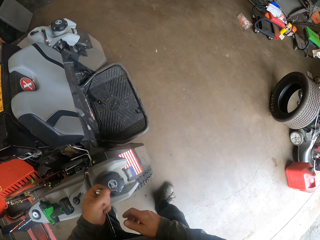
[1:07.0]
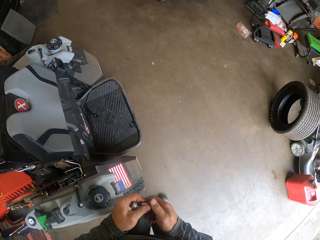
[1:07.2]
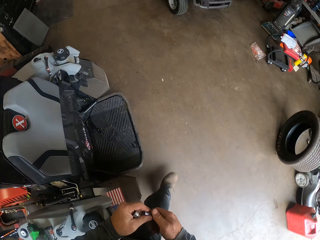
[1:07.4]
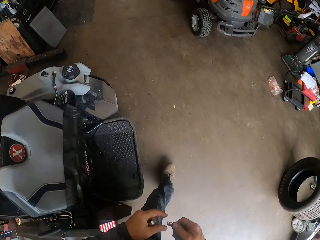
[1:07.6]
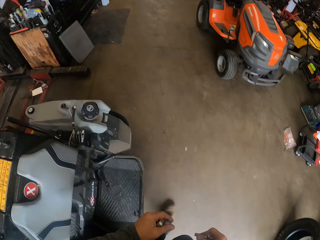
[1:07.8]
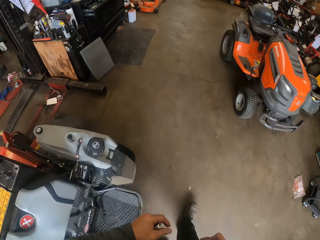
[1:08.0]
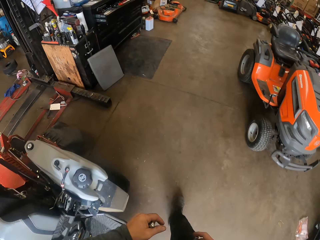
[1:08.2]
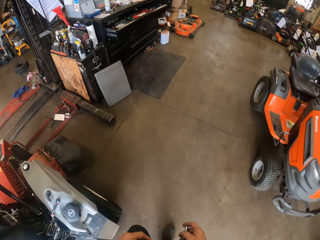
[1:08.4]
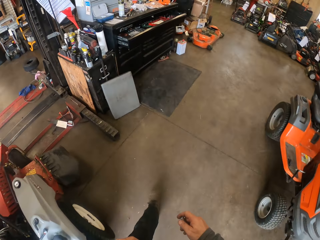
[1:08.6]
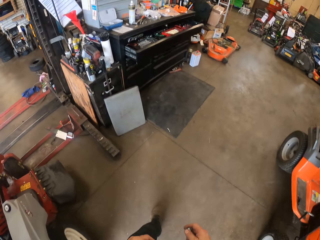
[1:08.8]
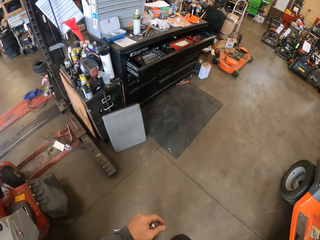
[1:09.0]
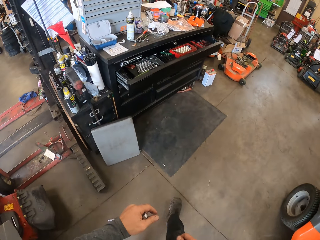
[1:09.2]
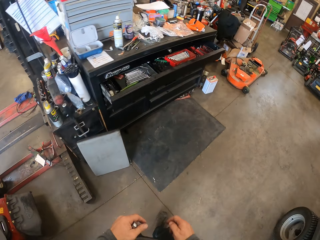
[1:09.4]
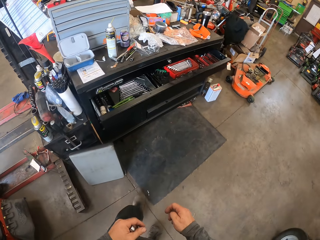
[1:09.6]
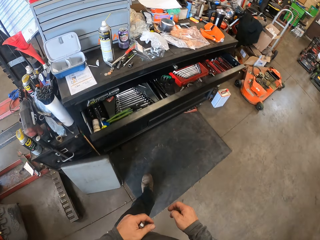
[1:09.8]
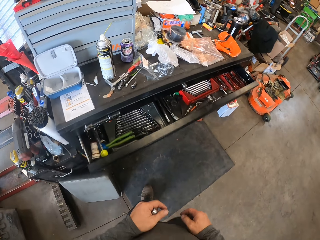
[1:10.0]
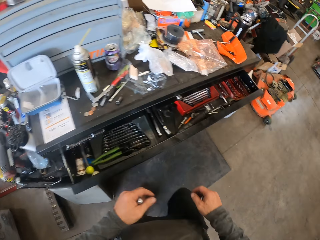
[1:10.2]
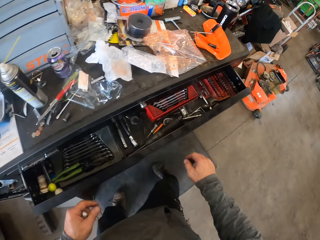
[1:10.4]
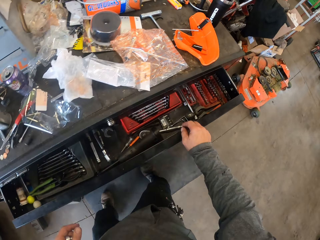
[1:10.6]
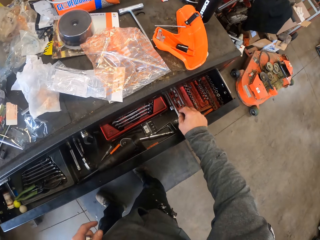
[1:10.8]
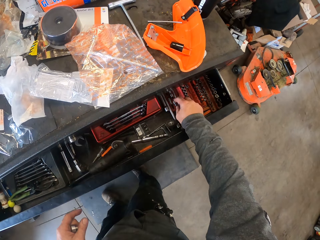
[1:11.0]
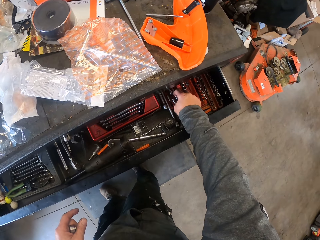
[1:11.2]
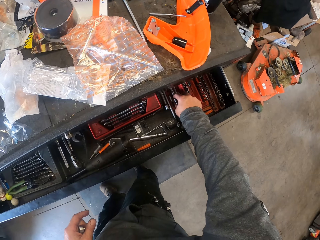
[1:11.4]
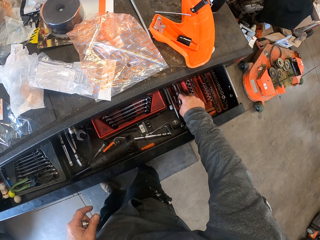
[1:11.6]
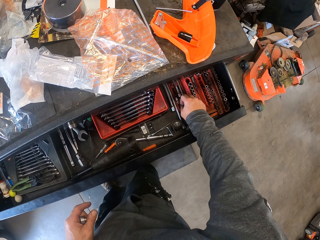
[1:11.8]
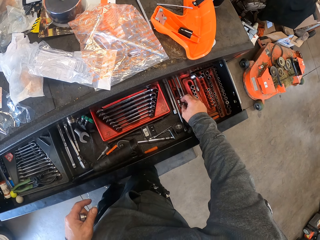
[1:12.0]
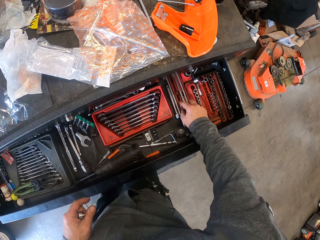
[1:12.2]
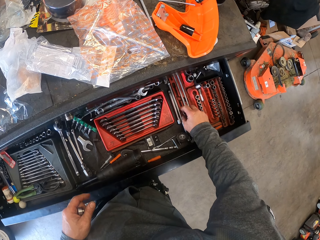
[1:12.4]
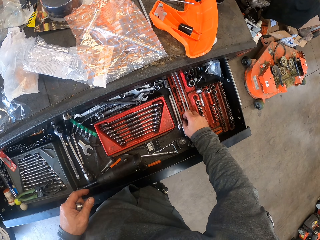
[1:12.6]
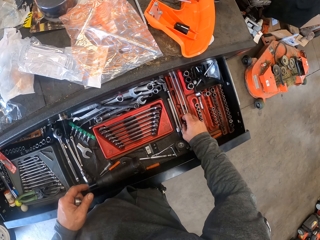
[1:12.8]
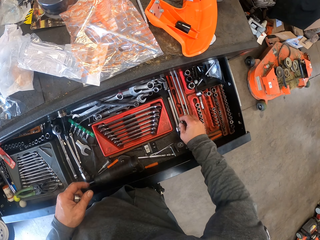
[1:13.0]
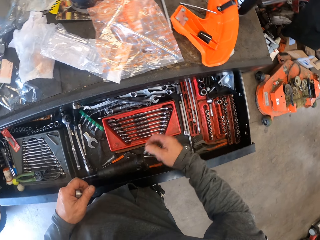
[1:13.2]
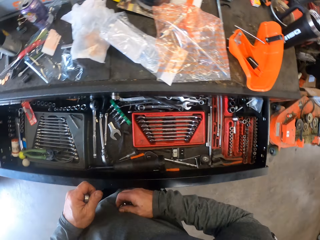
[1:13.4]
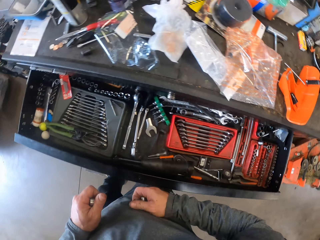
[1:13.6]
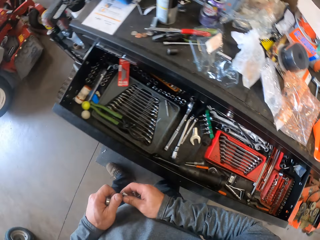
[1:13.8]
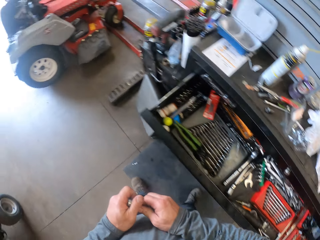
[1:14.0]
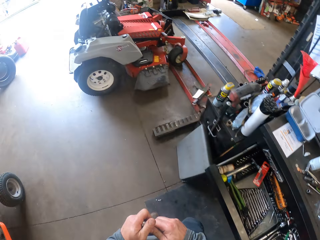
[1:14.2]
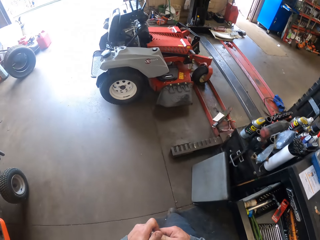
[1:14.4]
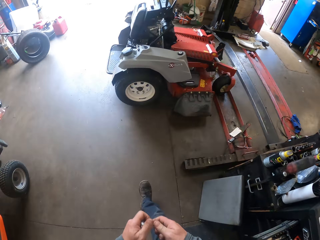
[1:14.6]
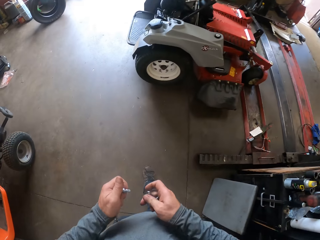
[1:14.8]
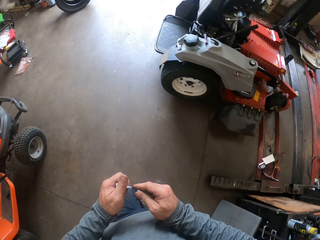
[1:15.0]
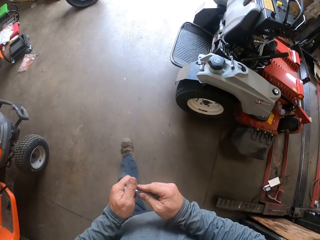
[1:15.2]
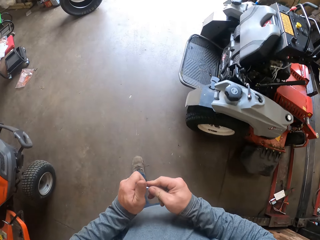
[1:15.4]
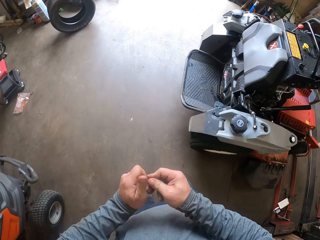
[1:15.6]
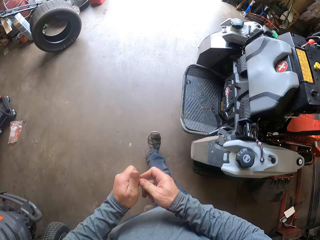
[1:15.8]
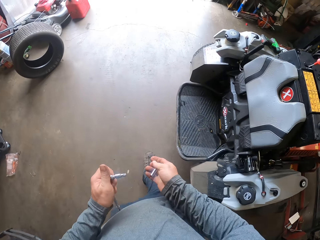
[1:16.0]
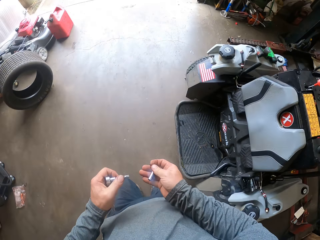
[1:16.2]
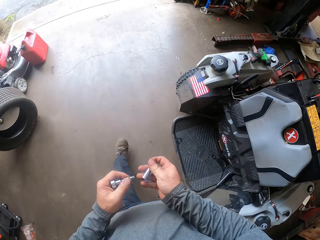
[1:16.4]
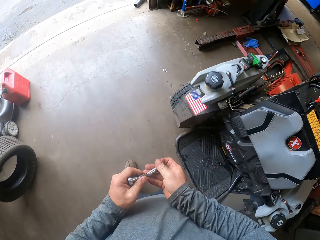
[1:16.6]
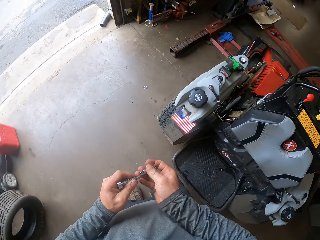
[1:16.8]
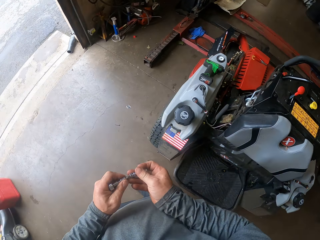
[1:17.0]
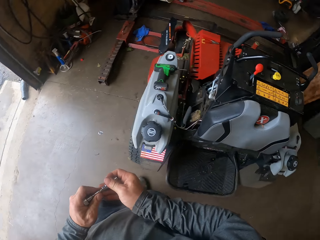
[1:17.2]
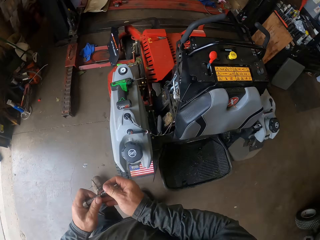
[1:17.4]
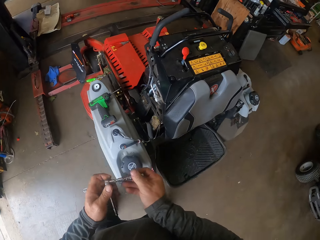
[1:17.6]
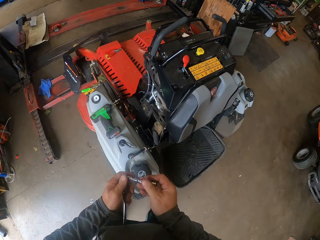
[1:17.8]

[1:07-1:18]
The camera wearer walks to the worktable. They pick up short extension bars from a rack. They place the right hand on the drawer, and pull the drawer. They pick something from the drawer. They walk to the lawn tractor holding something. They attach the short extension bar to the ratchet. They attach the socket to the extension bar.

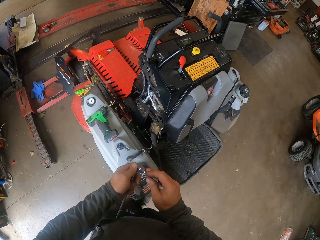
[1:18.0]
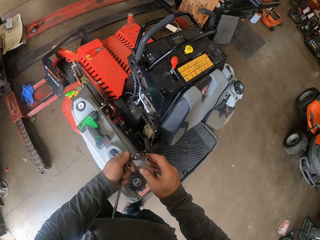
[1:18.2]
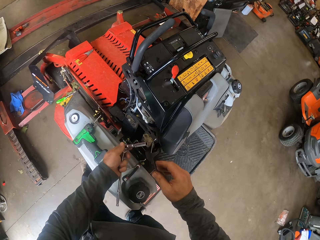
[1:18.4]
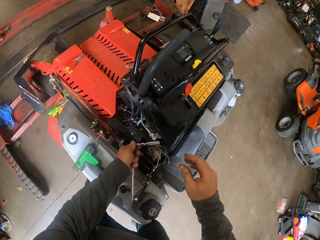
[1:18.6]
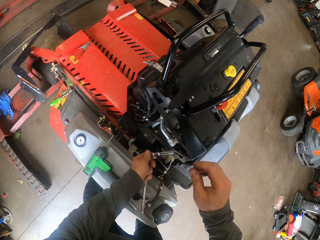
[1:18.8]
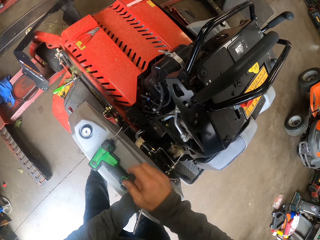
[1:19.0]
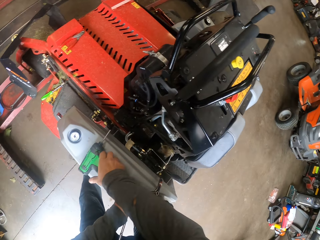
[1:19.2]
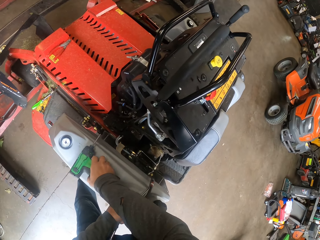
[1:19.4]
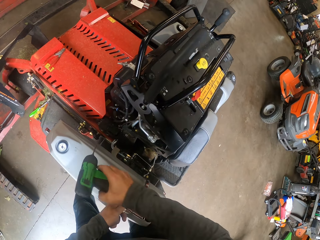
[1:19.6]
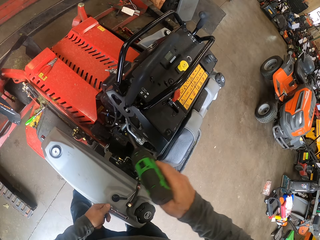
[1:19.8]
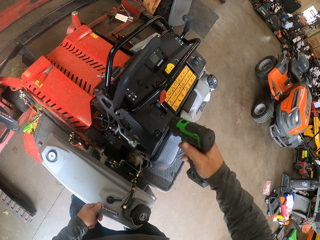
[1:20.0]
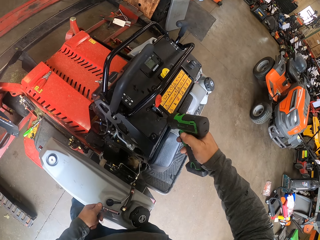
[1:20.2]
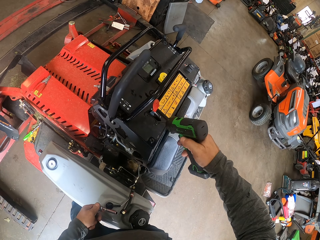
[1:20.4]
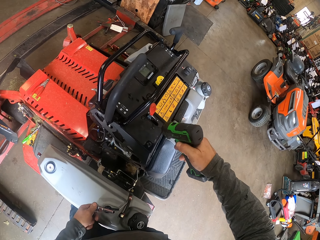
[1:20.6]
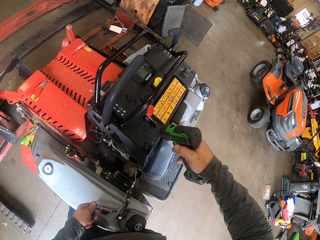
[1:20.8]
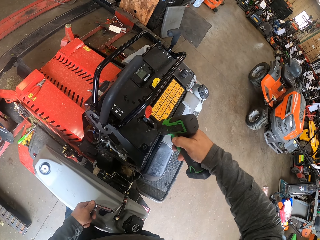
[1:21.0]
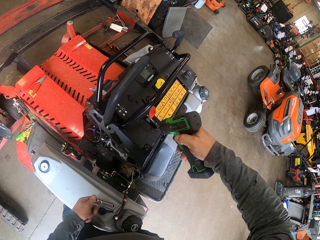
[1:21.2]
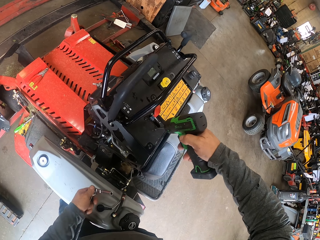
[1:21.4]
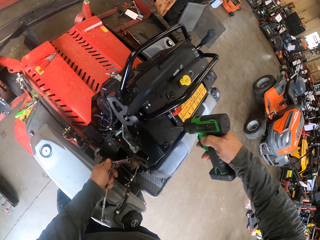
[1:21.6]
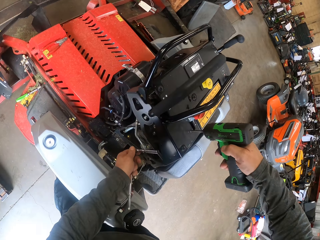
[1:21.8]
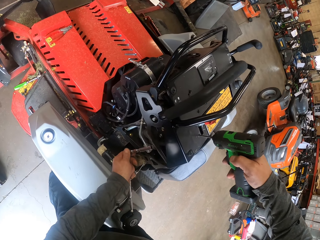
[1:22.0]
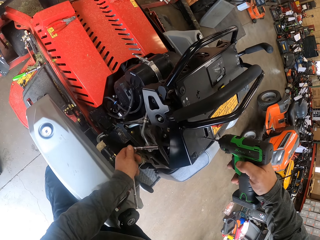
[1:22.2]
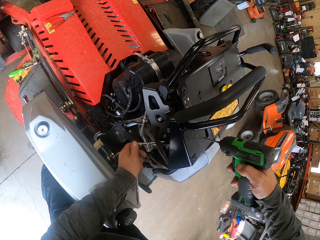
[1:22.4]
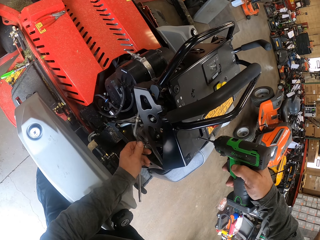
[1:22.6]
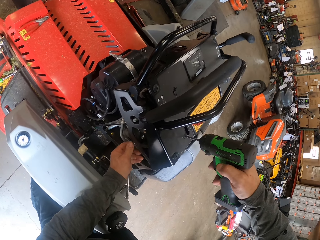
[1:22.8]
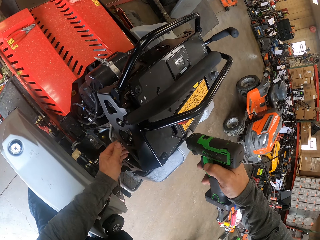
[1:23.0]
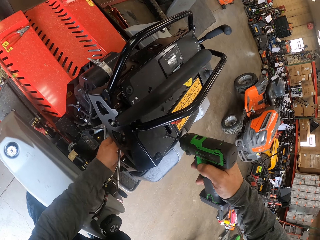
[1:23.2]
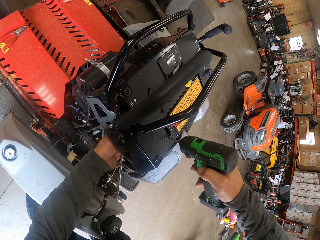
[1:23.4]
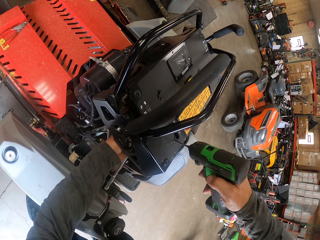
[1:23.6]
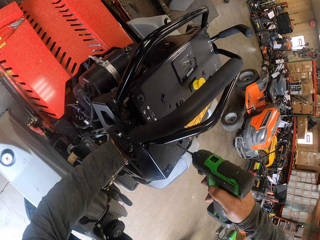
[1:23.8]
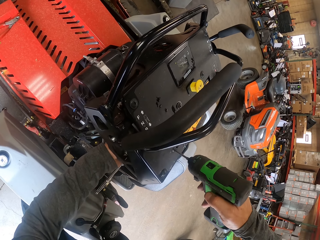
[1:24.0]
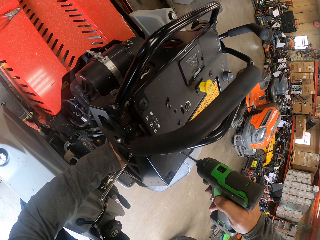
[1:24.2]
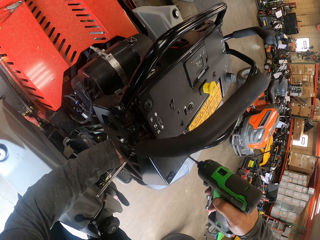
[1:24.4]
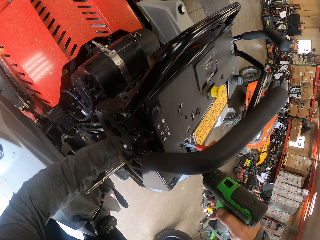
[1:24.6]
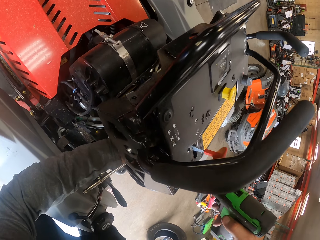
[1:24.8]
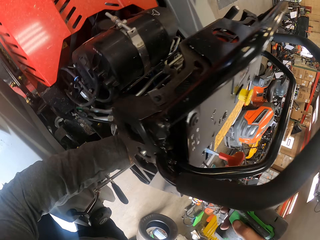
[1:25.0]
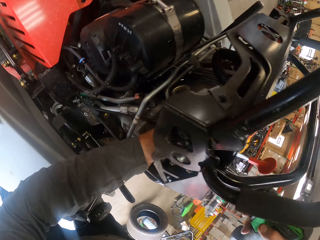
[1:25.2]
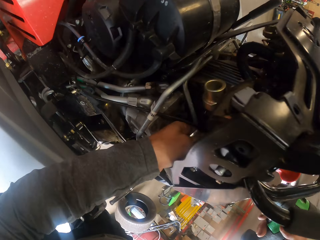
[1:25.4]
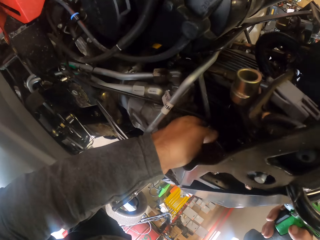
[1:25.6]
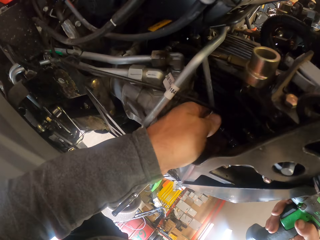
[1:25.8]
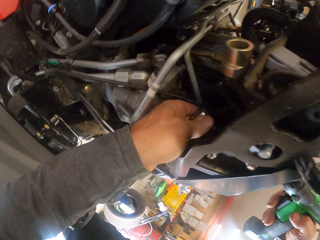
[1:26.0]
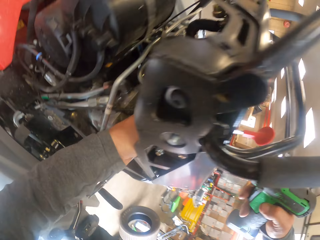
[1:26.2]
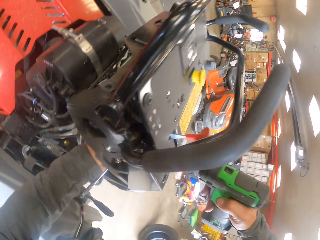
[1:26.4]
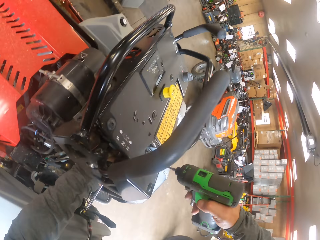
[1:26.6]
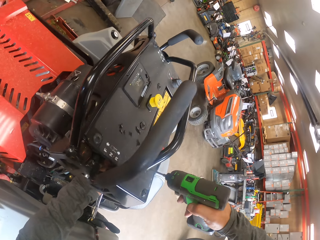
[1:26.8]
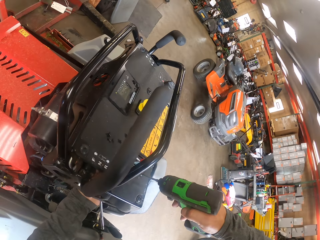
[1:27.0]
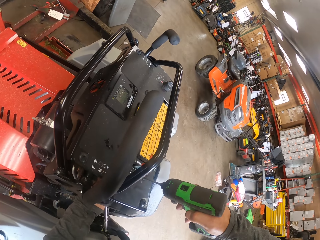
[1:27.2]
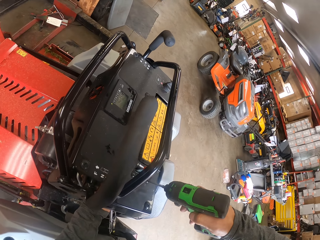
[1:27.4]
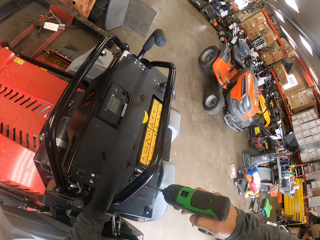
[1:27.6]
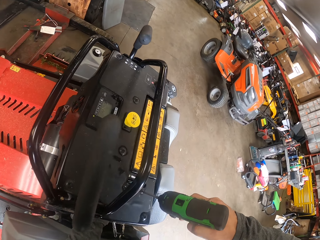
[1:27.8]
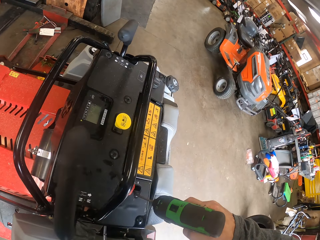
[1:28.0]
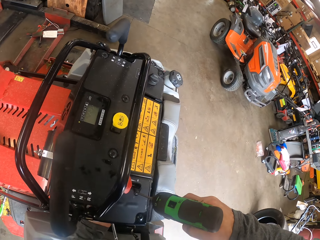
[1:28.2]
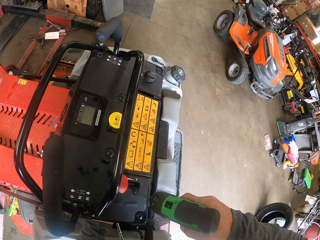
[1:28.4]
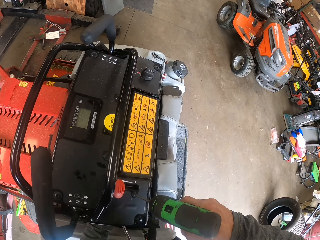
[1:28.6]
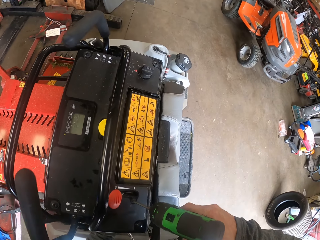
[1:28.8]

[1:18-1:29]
The camera wearer moves something. They hold the drill with the left hand. They pick up the drill from the tractor. They press the drill into the top of the tractor. They are drilling. They insert the socket wrench into the tractor. They move something on the car. They are drilling.
